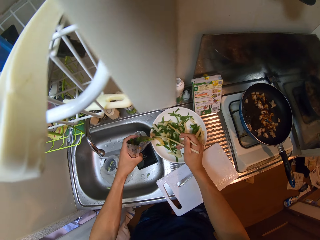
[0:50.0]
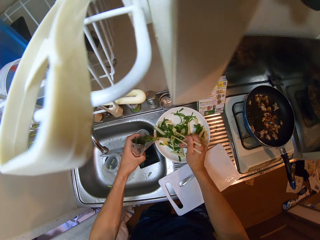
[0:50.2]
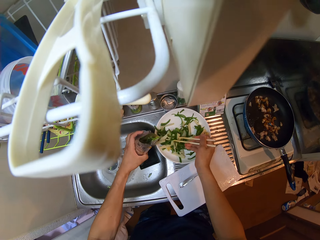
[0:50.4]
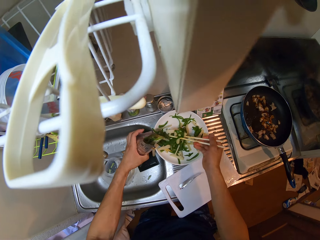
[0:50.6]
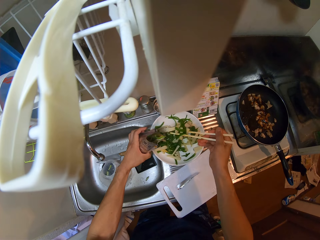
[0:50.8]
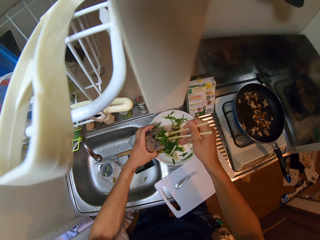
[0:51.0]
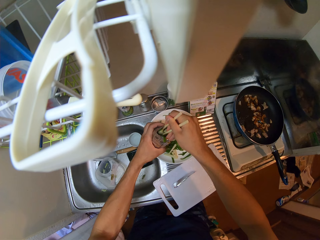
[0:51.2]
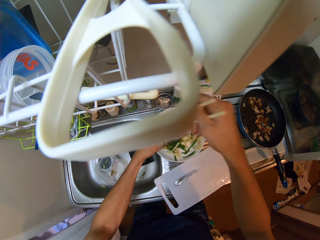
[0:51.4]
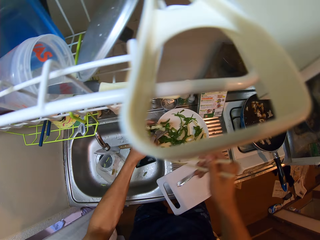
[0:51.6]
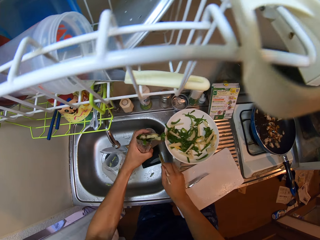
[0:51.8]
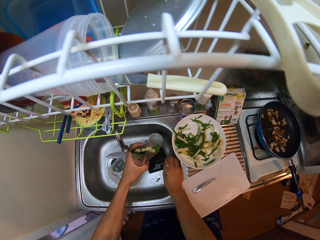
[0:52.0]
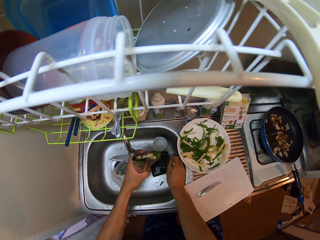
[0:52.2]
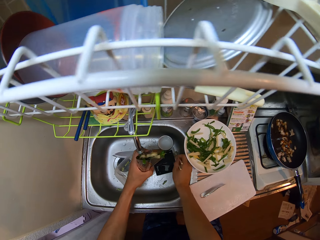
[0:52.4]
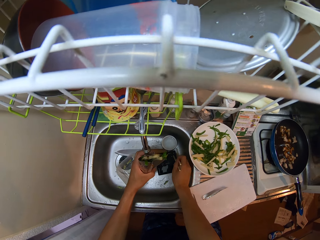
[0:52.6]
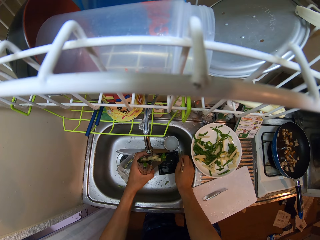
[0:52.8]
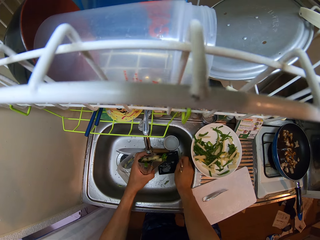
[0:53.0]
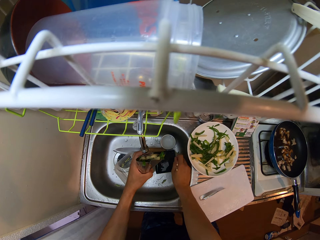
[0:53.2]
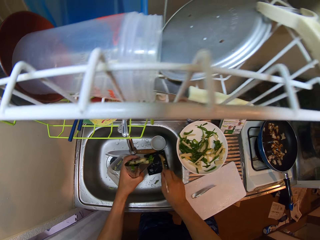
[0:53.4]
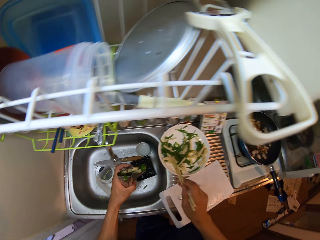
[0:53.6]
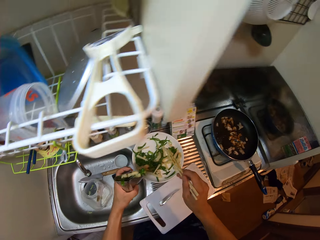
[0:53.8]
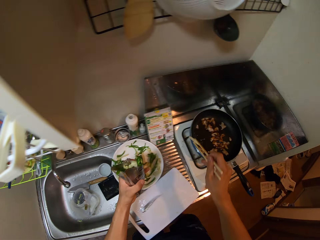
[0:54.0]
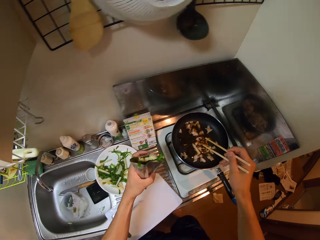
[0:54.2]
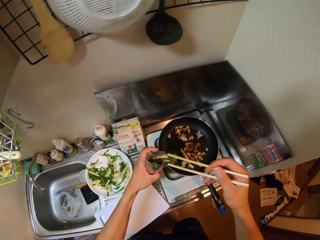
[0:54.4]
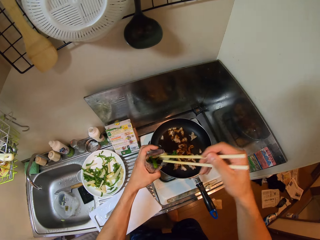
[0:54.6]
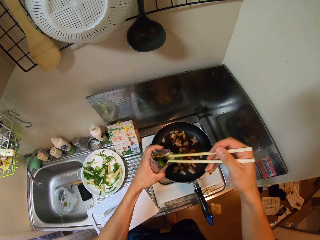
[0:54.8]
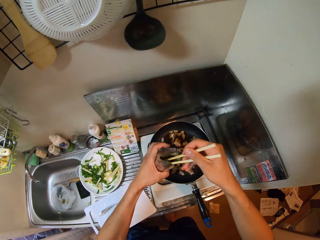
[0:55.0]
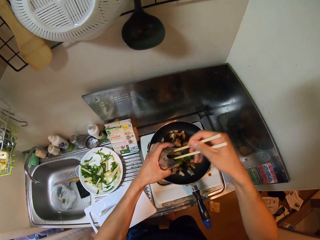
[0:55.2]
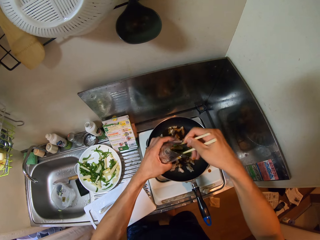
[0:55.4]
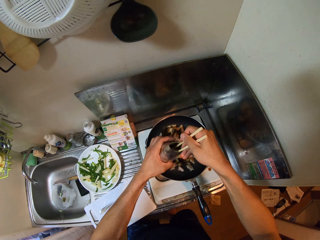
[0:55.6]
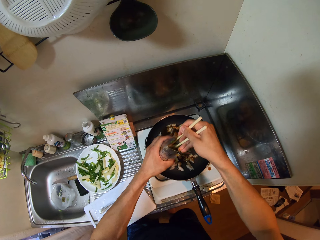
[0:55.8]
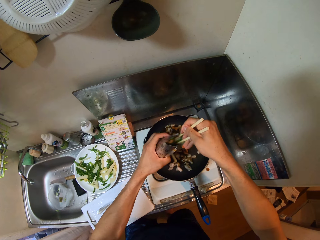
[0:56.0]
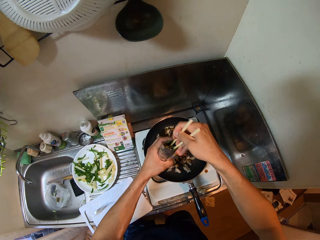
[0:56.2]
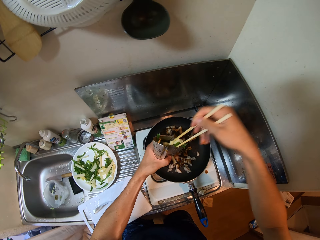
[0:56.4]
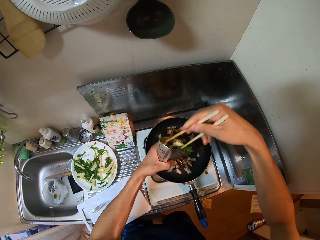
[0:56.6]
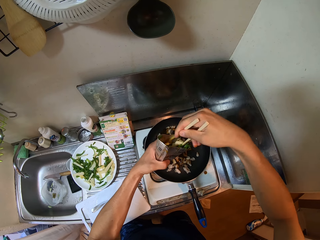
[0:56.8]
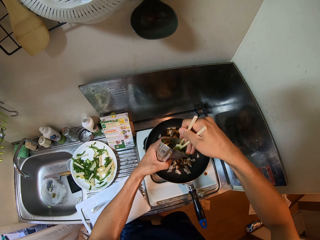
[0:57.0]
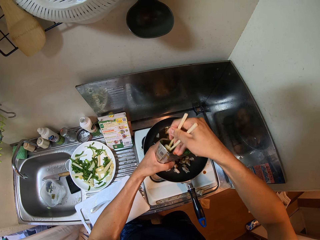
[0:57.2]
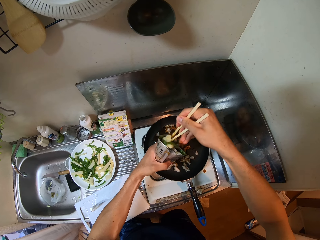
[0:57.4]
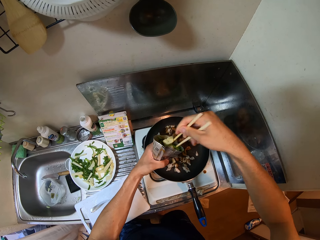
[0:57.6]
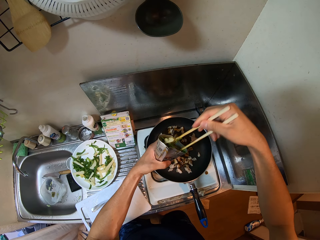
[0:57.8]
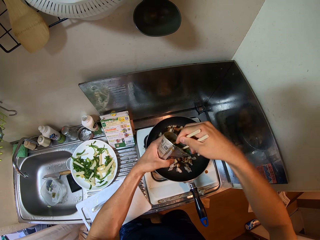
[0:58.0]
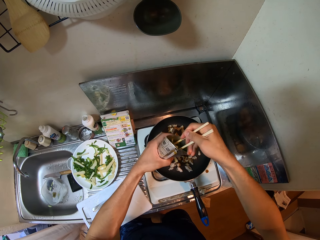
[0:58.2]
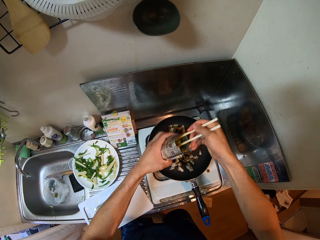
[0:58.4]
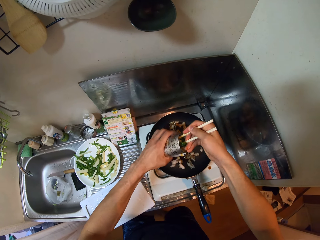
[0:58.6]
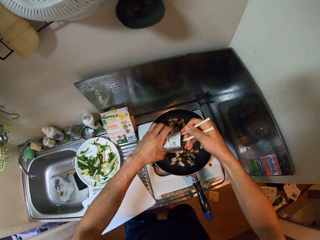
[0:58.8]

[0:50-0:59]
The camera wearer takes some cucumber from the plate with the chopsticks. They put the cucumber inside the nylon. They take a cucumber from the kitchen sink. They drop the cucumber in the fry pan. They stir the cucumber in the nylon together. They pour the salad.

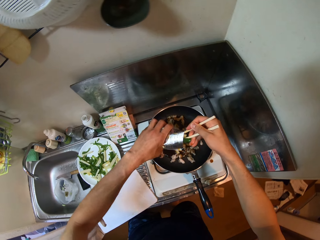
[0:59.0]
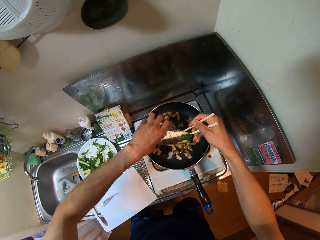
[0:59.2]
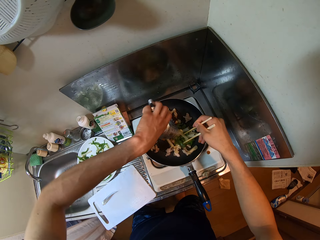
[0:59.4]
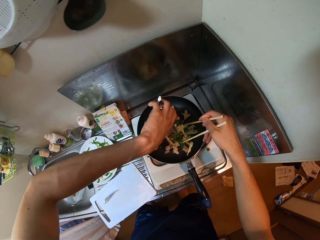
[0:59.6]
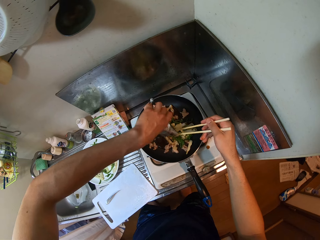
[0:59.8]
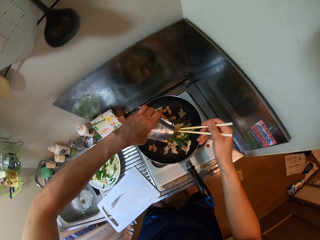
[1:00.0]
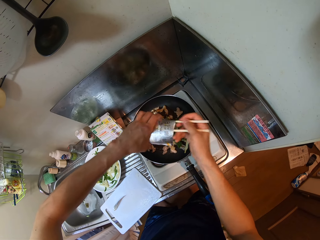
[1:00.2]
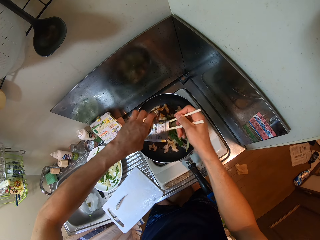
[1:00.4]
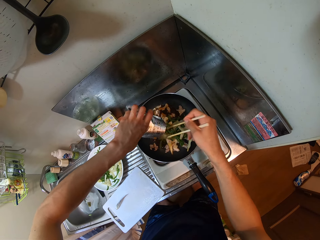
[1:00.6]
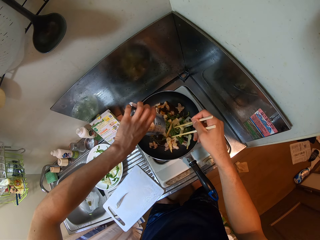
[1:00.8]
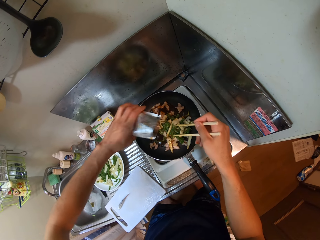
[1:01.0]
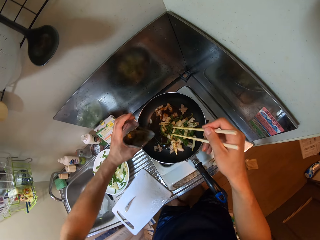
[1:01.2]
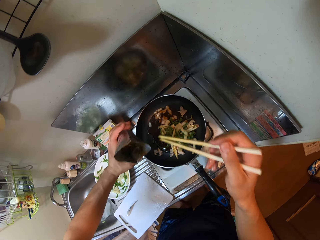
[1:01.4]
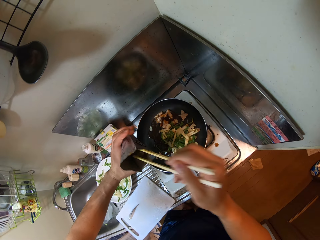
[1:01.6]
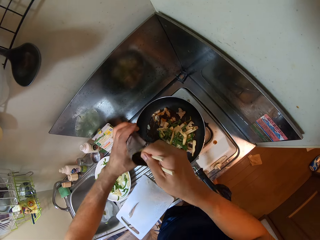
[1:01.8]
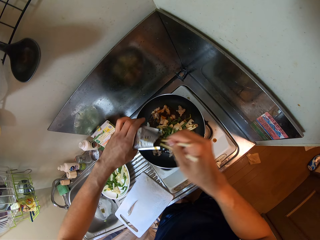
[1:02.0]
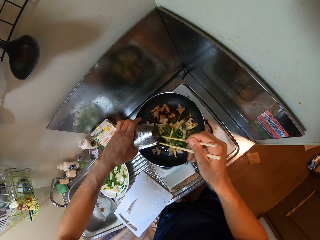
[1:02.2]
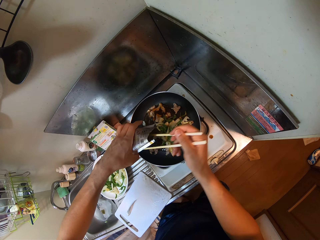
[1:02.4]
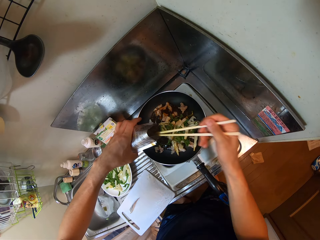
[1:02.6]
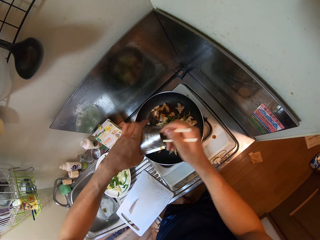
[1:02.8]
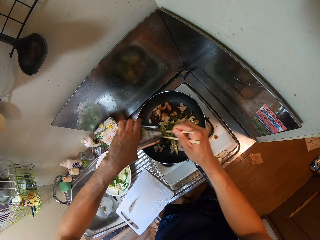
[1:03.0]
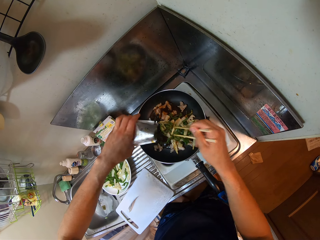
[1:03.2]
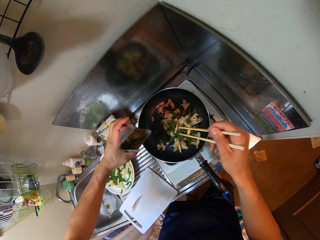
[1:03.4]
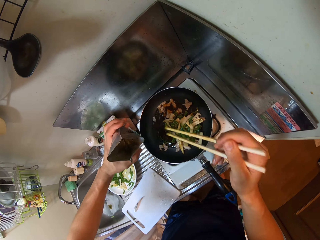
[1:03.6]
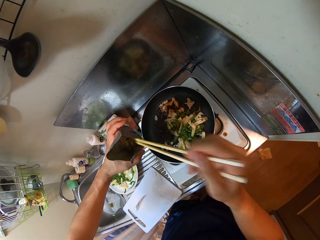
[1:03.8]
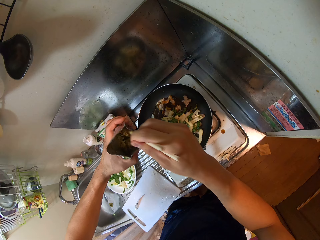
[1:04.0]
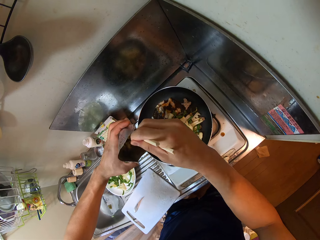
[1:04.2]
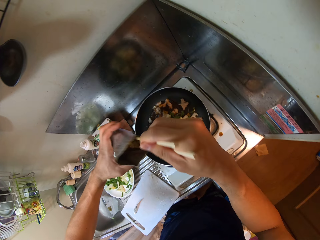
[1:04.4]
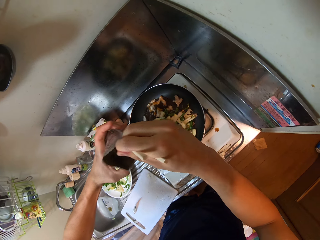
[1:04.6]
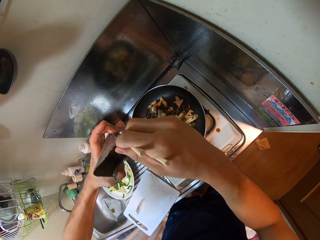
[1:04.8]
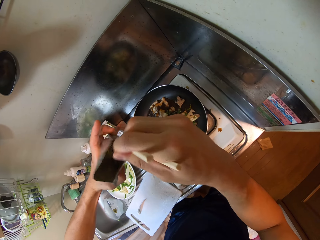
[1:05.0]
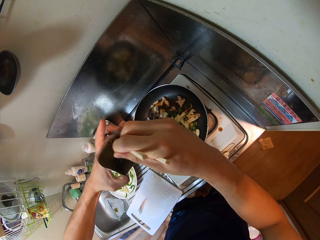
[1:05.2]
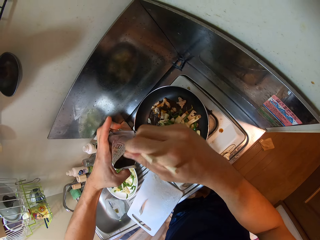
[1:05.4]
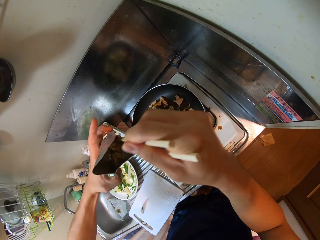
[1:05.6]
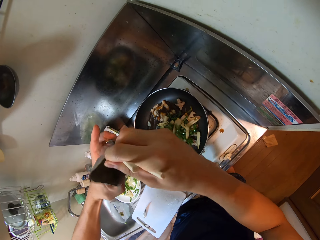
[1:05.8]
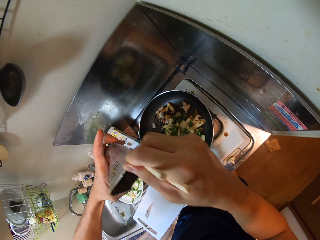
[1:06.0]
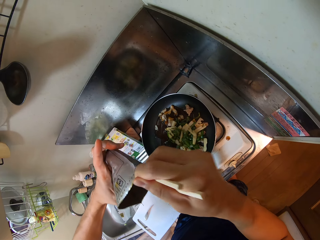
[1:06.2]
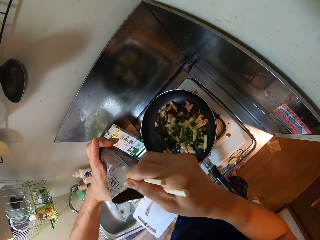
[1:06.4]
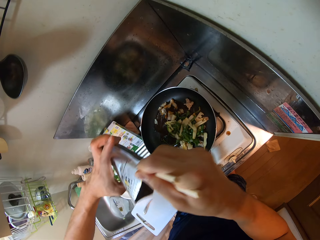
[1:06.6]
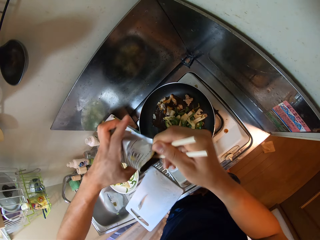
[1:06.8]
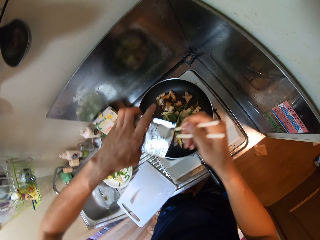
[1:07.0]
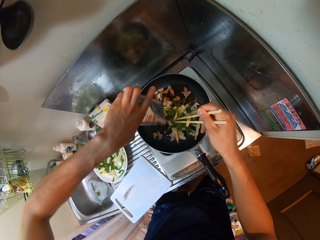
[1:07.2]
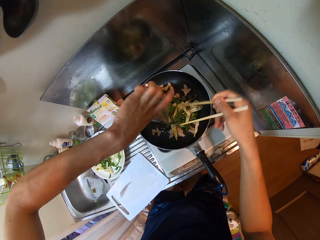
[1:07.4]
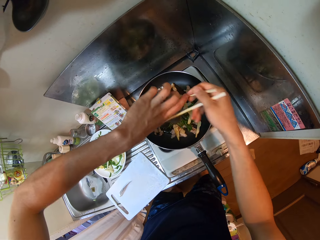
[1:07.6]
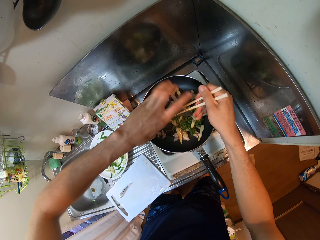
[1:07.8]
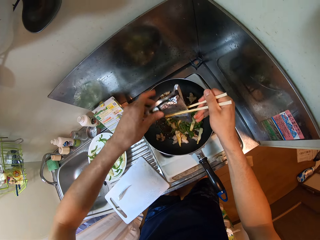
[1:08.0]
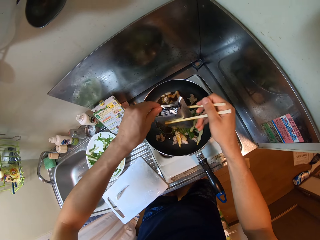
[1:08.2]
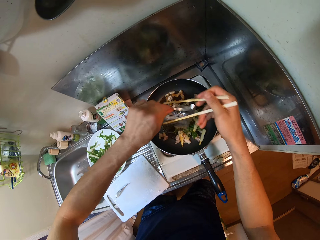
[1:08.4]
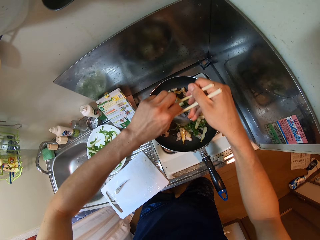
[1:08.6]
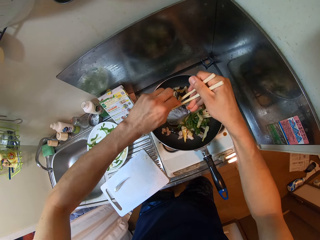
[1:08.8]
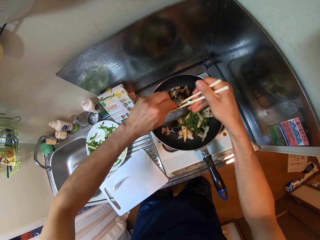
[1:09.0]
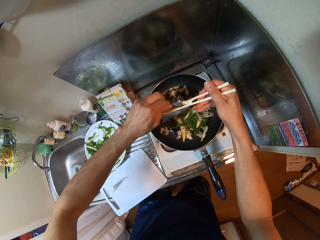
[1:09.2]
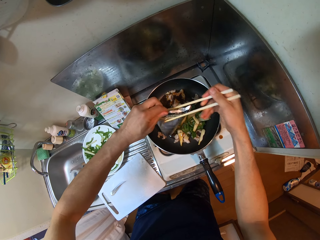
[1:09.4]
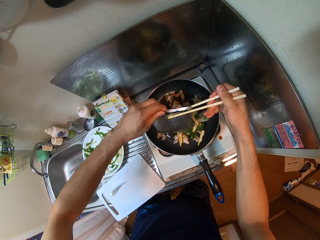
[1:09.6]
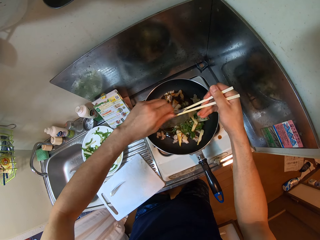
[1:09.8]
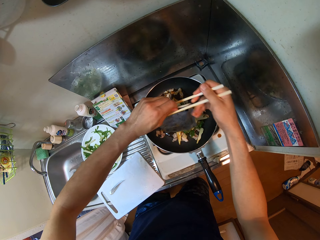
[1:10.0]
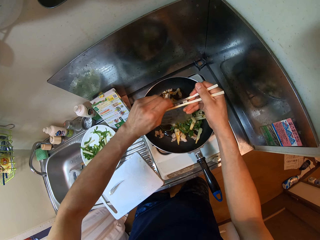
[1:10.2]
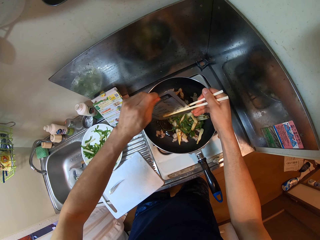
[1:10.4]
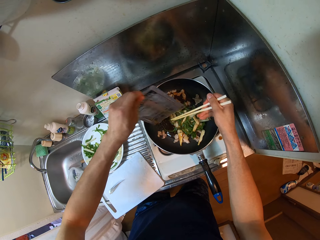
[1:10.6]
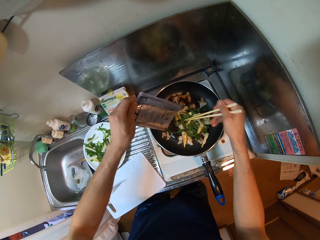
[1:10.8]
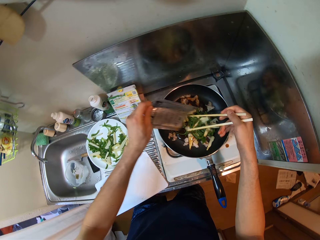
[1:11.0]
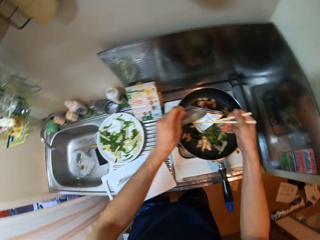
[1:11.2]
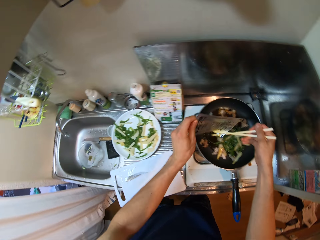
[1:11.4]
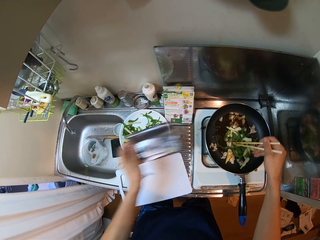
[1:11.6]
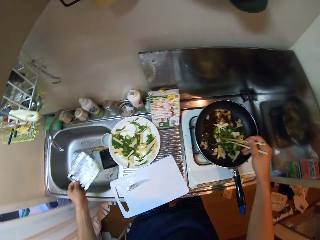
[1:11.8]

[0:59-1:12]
The camera wearer removes the cucumber from the nylon with the chopsticks. They squeeze the nylon with the chopsticks.
